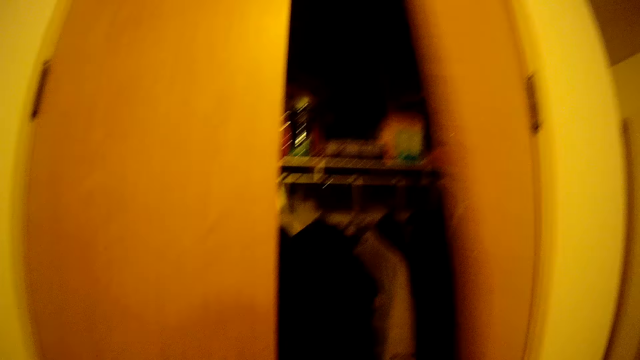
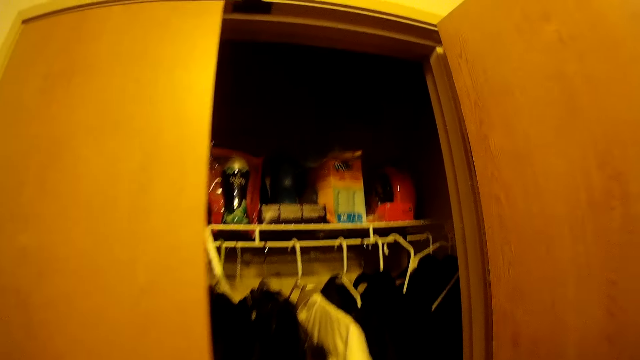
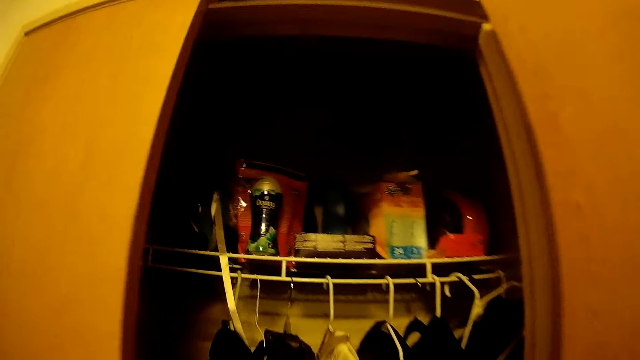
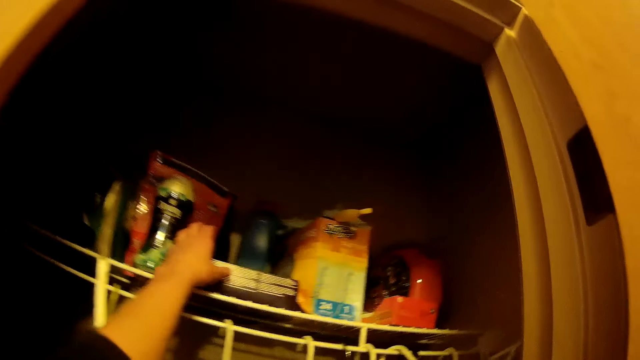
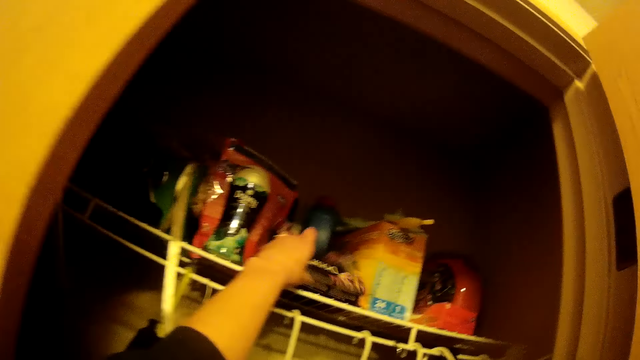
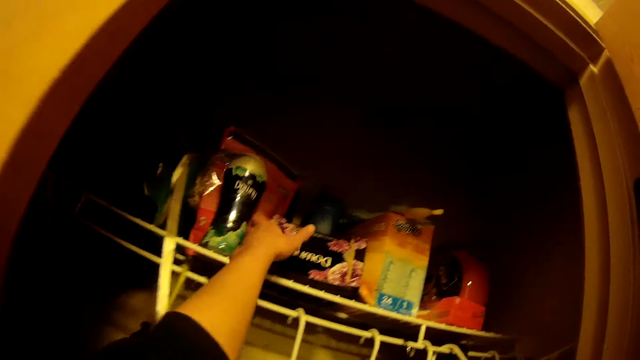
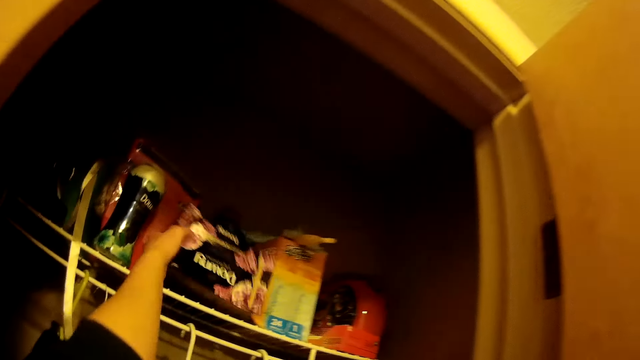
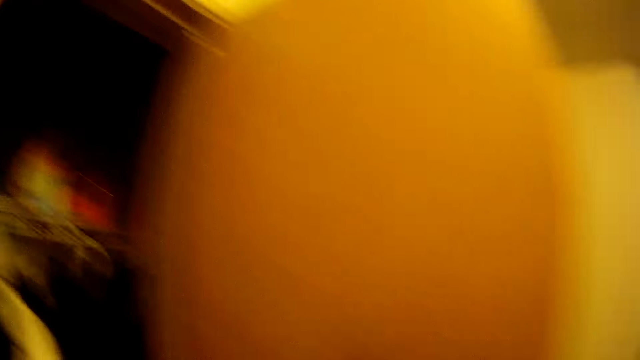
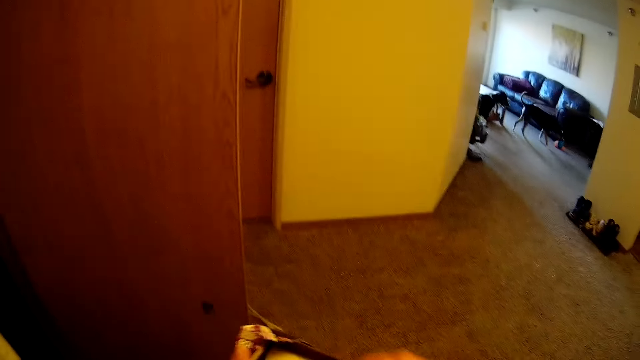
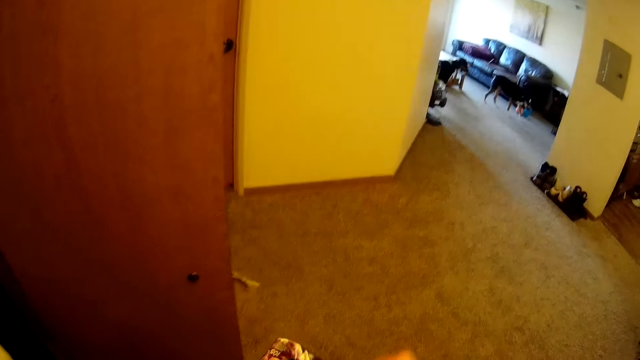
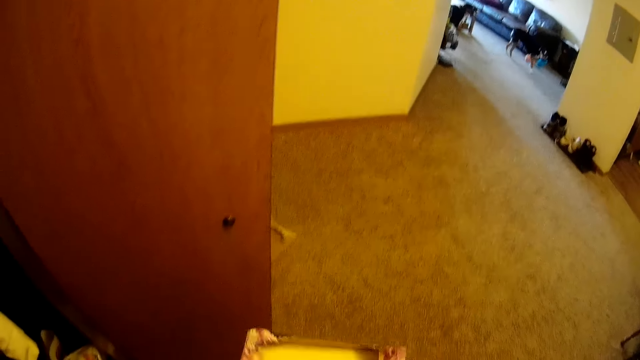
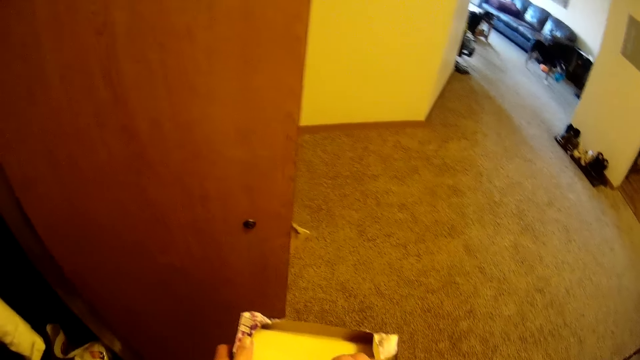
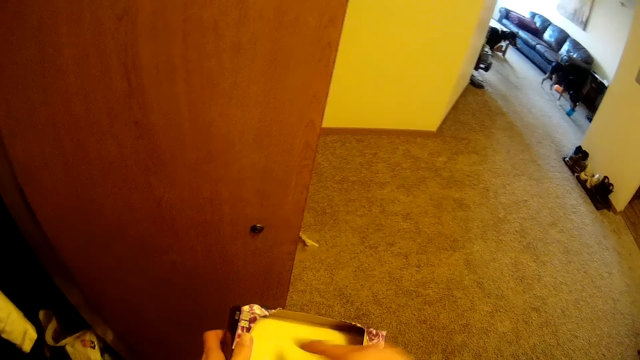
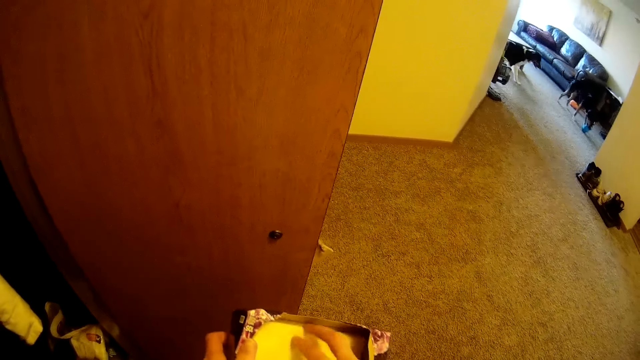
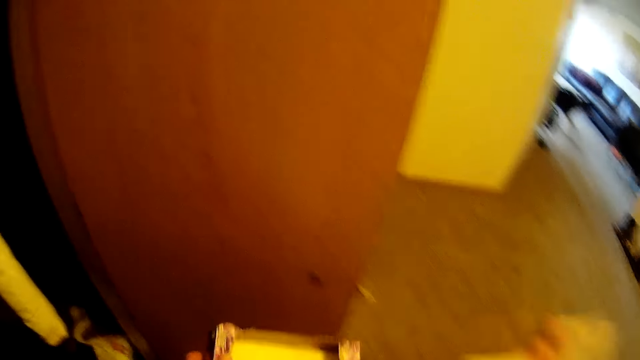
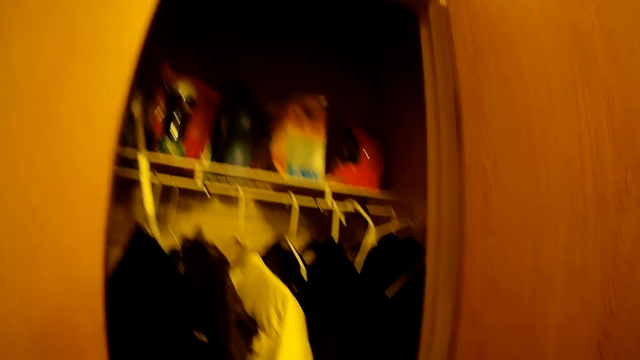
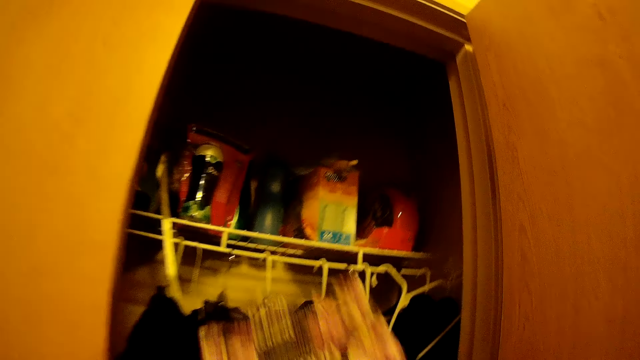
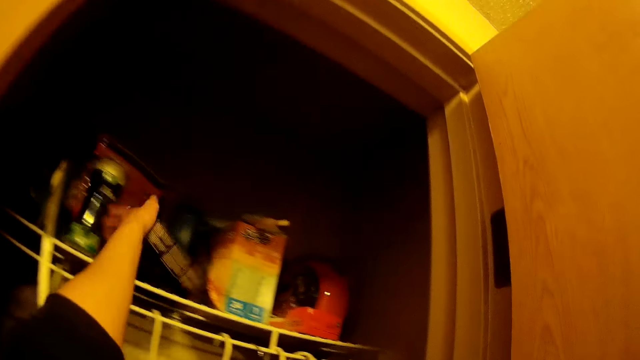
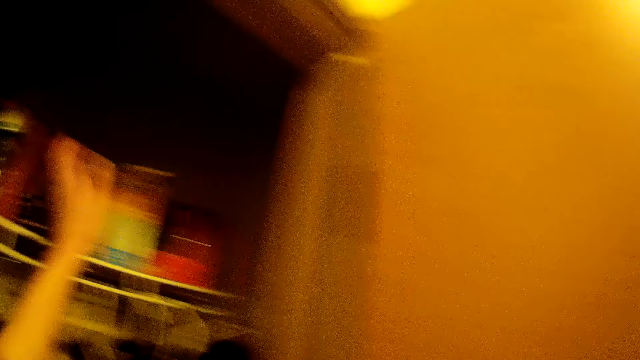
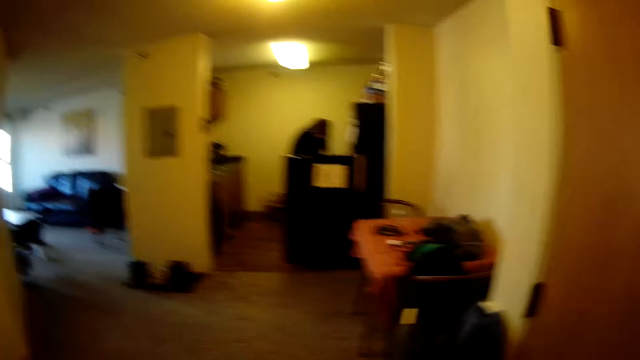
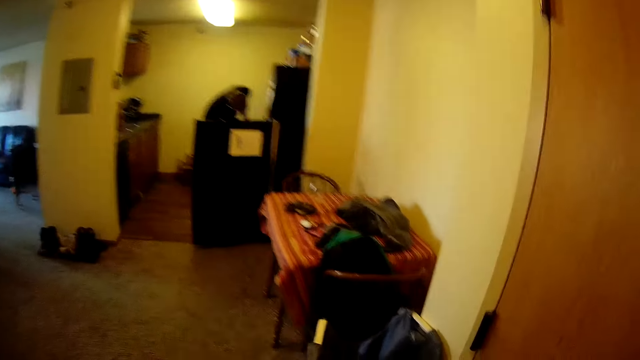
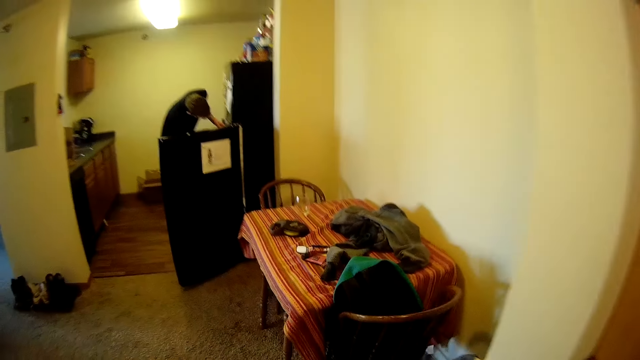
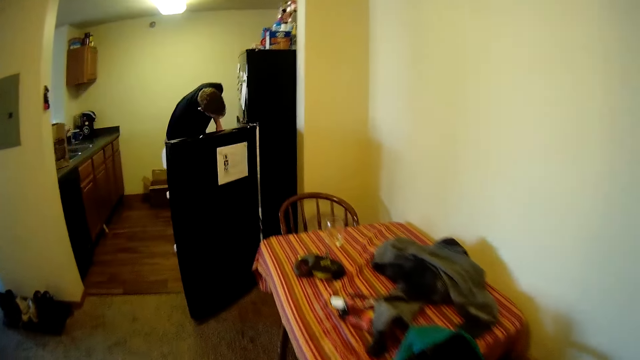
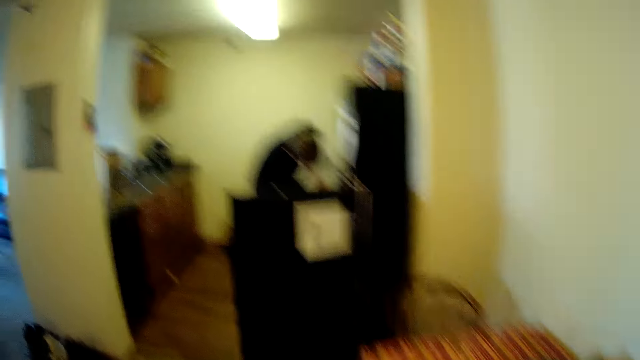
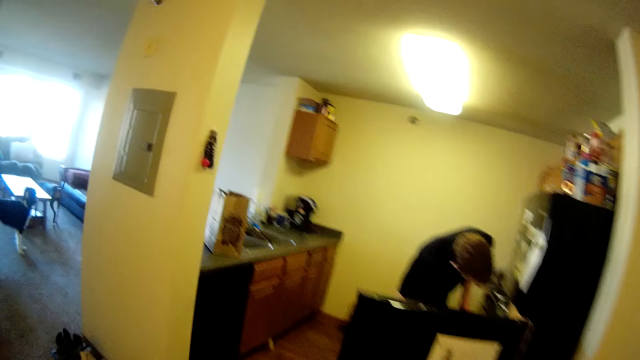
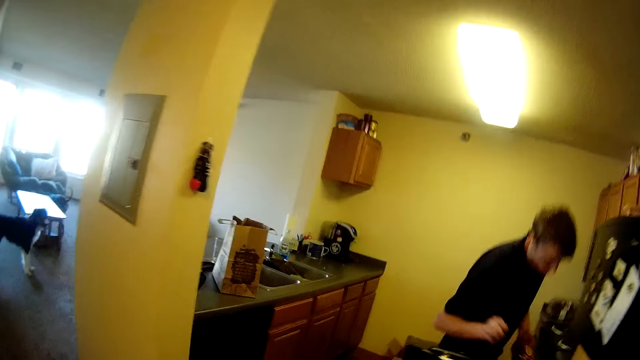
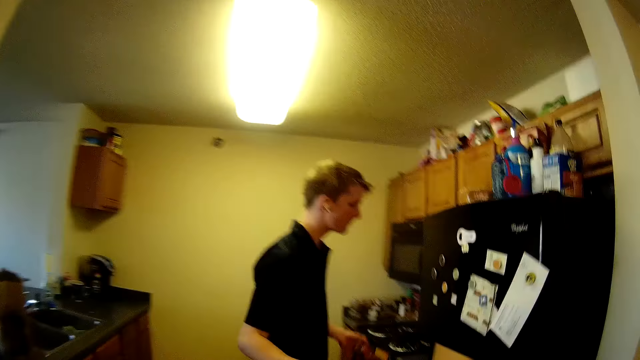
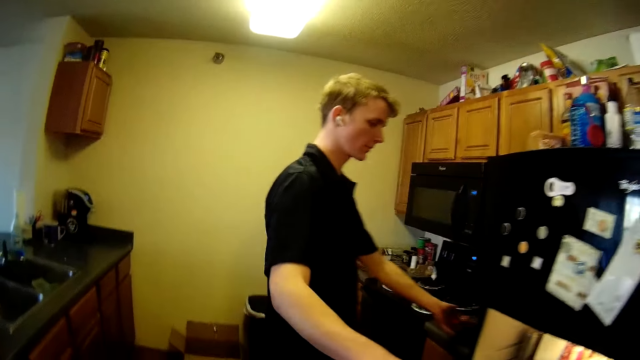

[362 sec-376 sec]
The camera wearer opens the wardrobe with his hand. He picked a pack of dryer sheets from the wardrobe with his hand. He gets some dryer sheets from the dryer sheet pack with his hands. He returns the pack of dryer sheets to the wardrobe with his hand. He walks towards the kitchen. A man stands in the room. The camera wearer walks around the house. The man is in the kitchen.

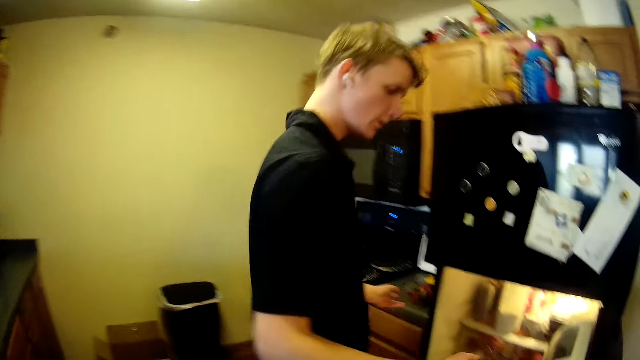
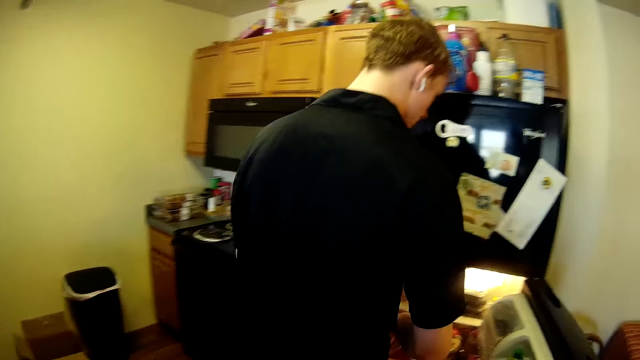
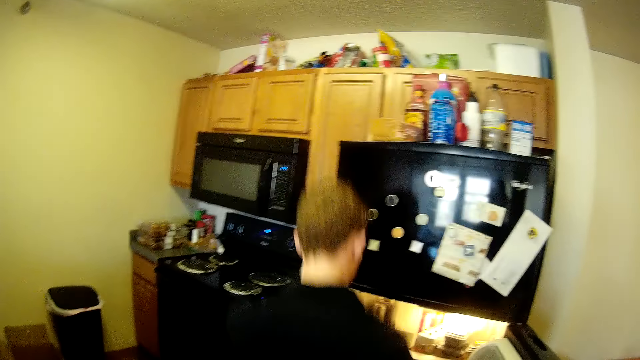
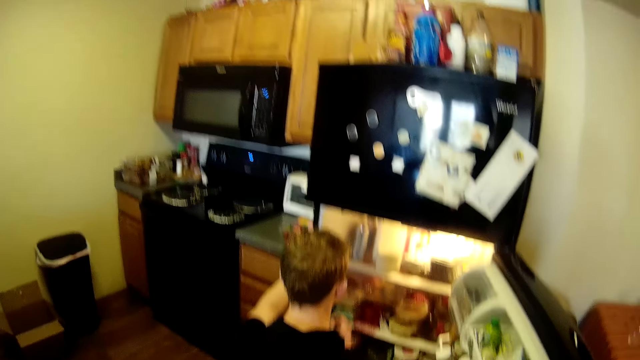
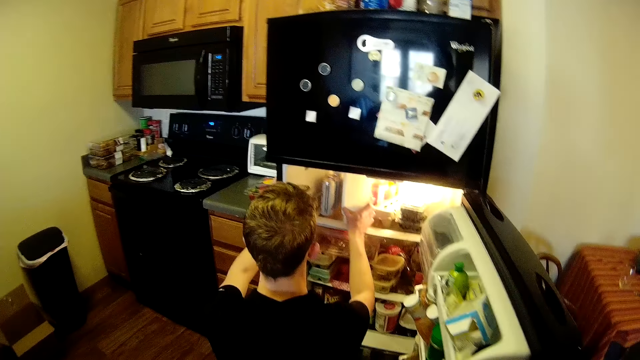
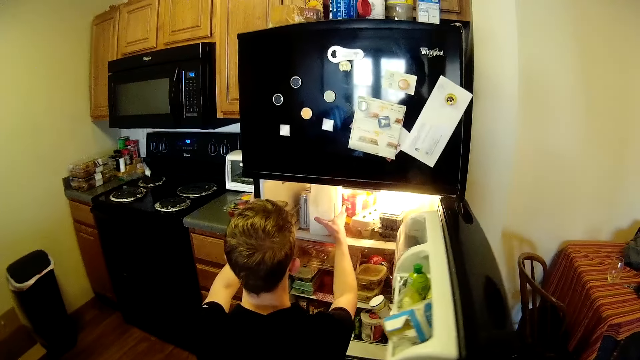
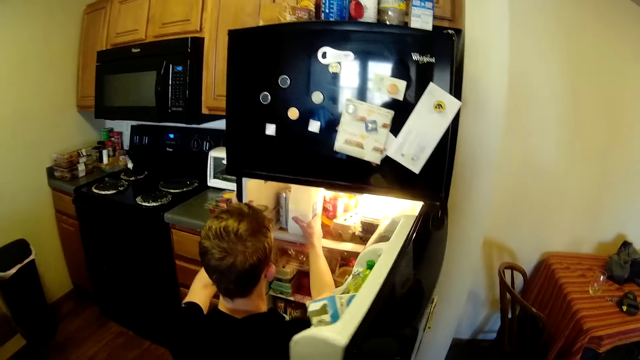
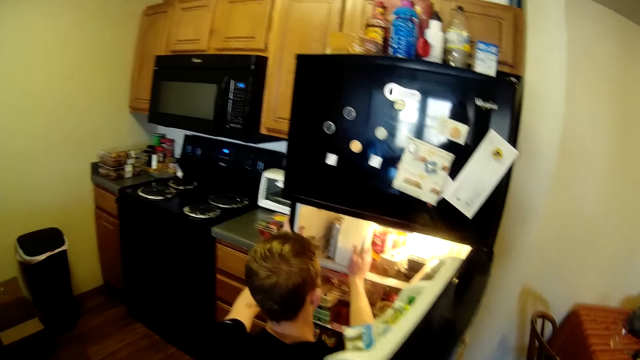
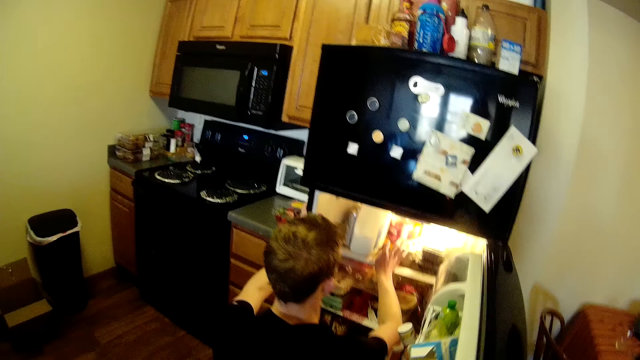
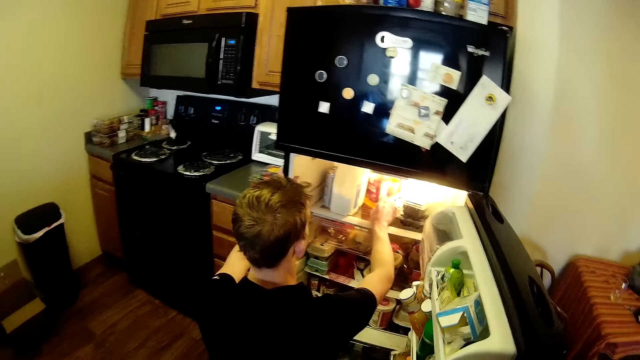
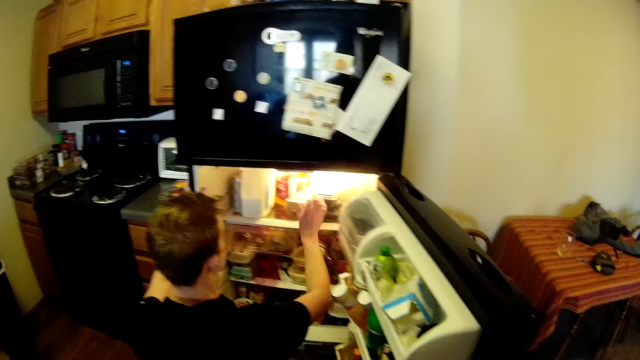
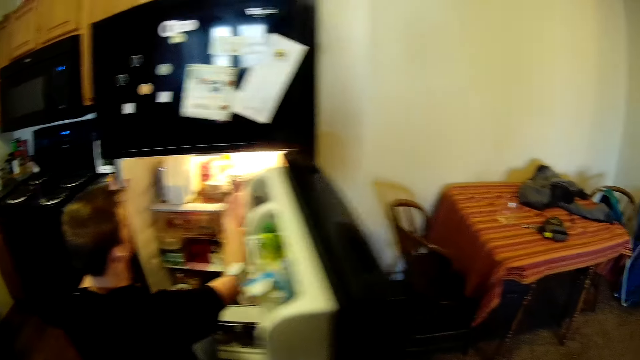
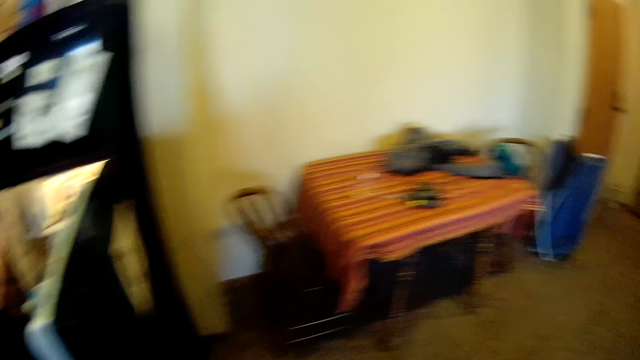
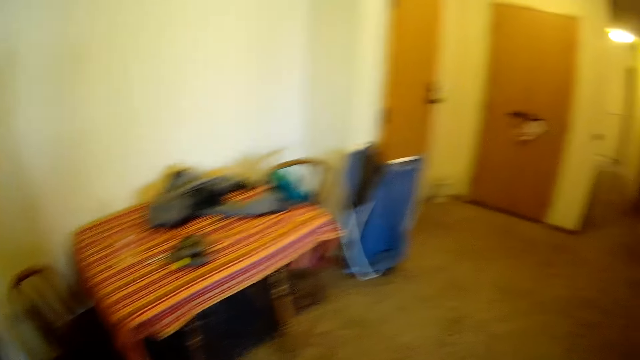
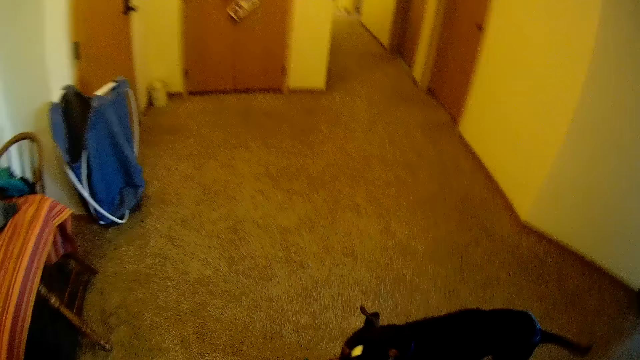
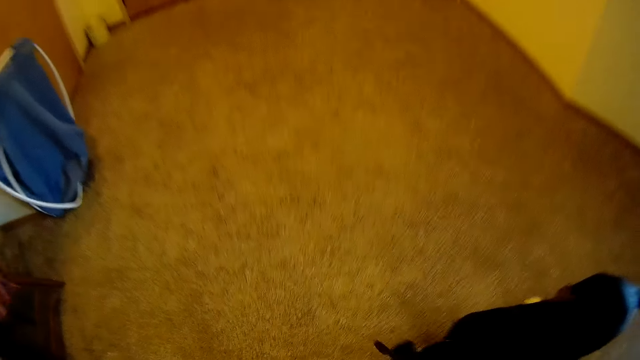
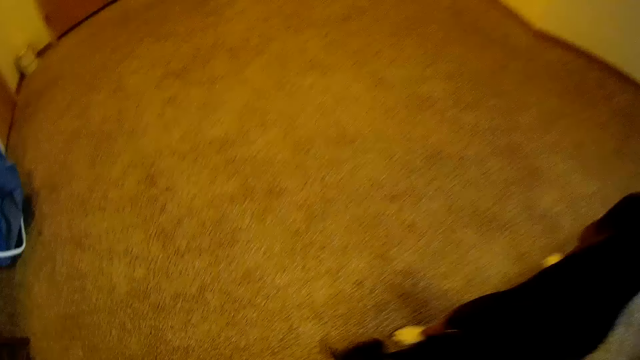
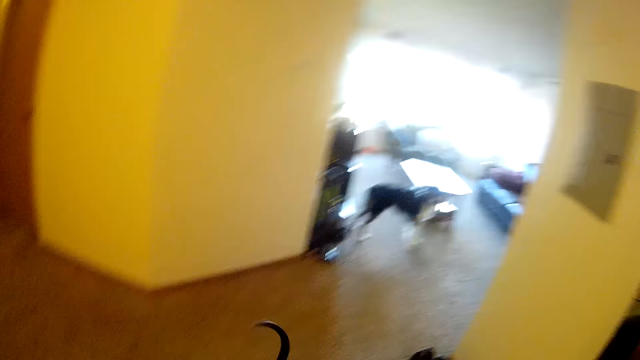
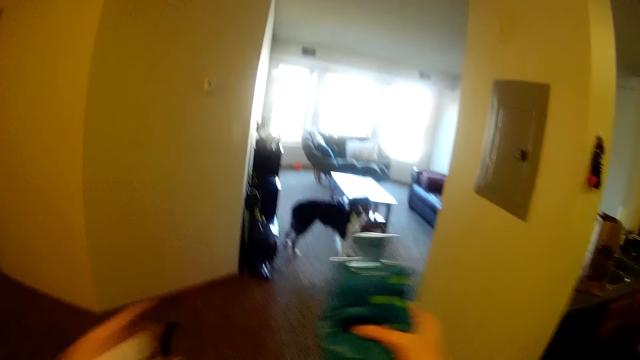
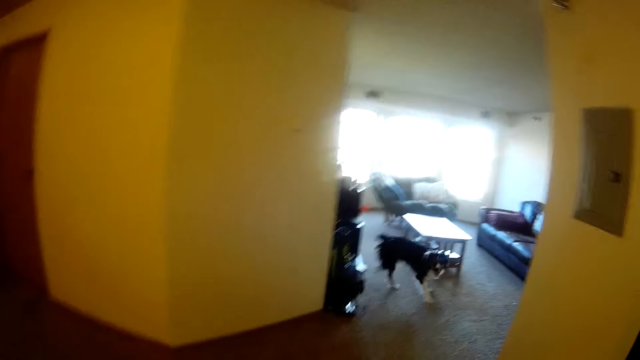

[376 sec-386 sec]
The man selects some items from the fridge with his hand. The camera wearer squats in the room. He moves a milk bottle in the fridge. He walks around the house. He walks away from the kitchen. He plays with the bark toy with his hands. He holds a stuffed animal.
